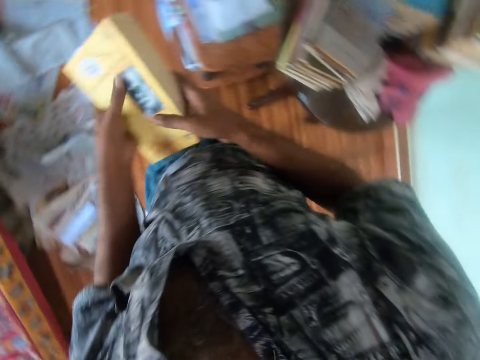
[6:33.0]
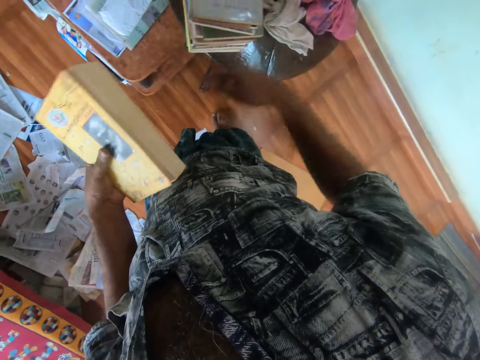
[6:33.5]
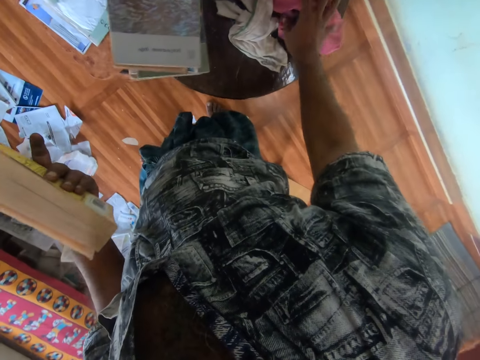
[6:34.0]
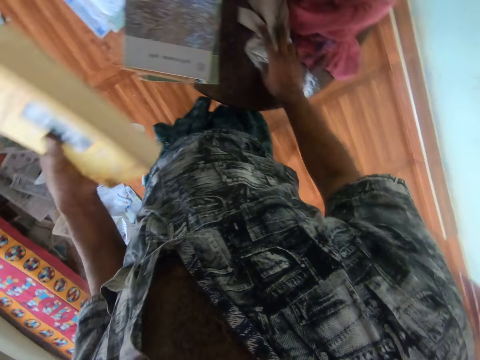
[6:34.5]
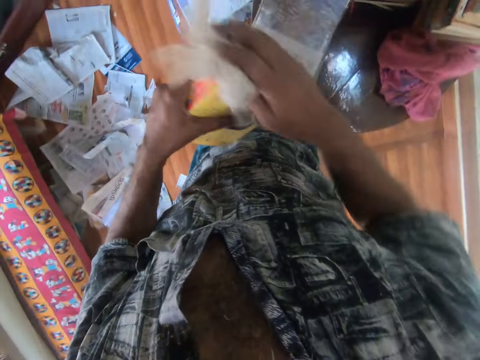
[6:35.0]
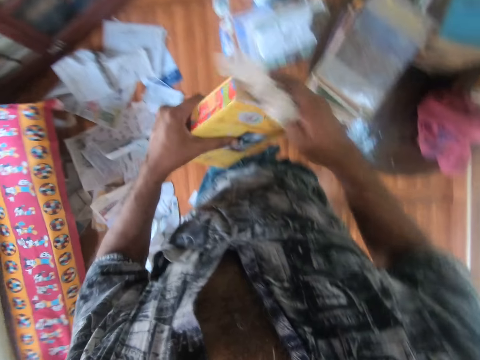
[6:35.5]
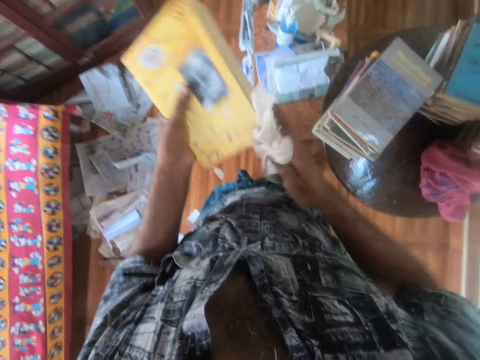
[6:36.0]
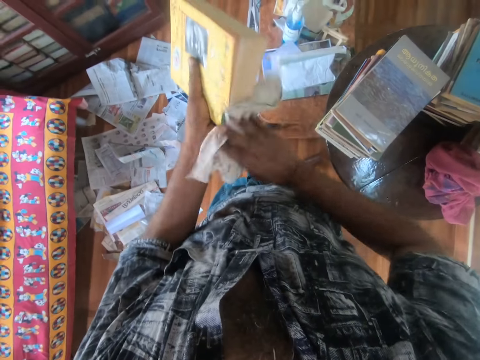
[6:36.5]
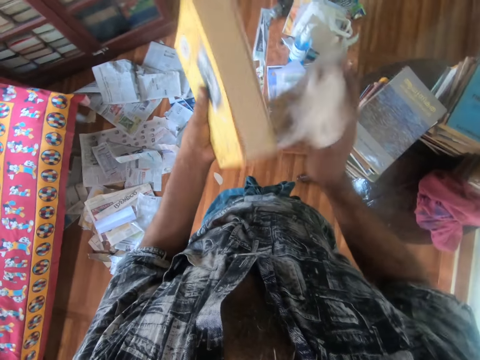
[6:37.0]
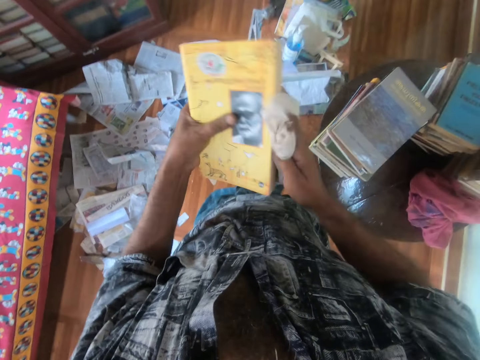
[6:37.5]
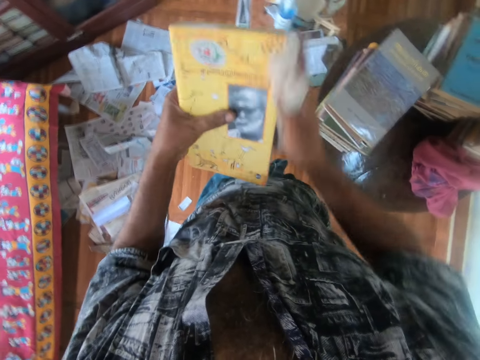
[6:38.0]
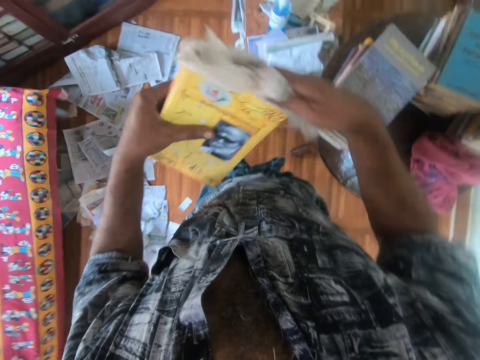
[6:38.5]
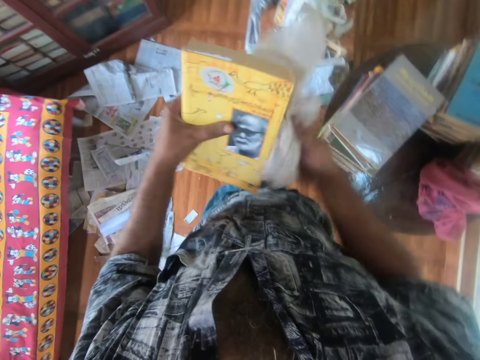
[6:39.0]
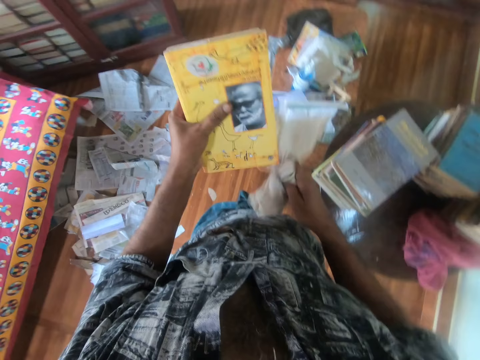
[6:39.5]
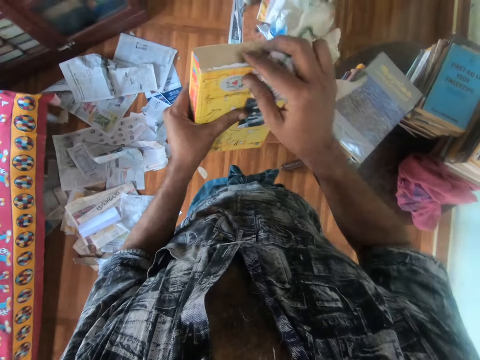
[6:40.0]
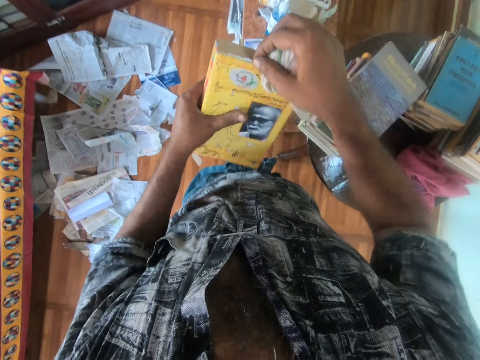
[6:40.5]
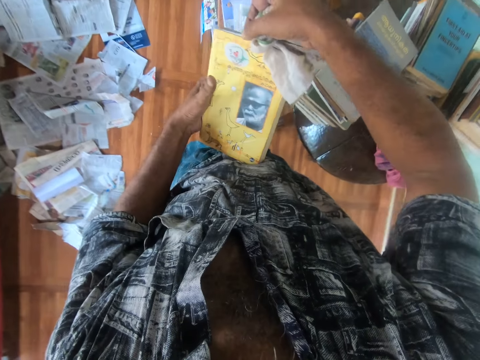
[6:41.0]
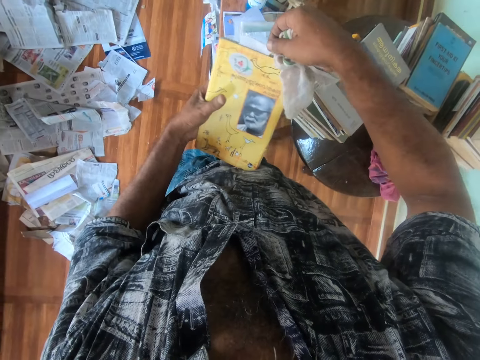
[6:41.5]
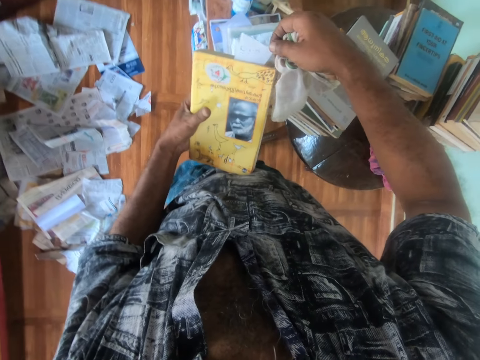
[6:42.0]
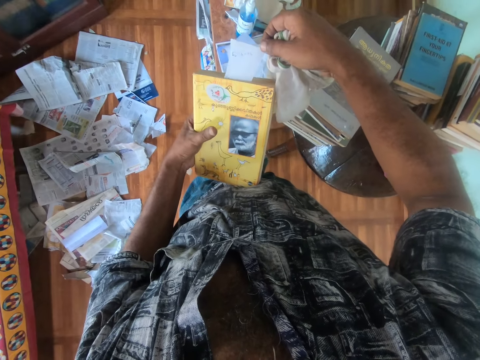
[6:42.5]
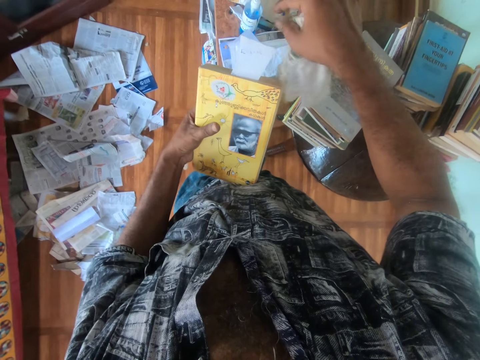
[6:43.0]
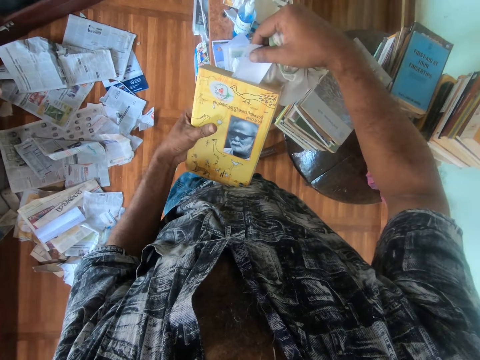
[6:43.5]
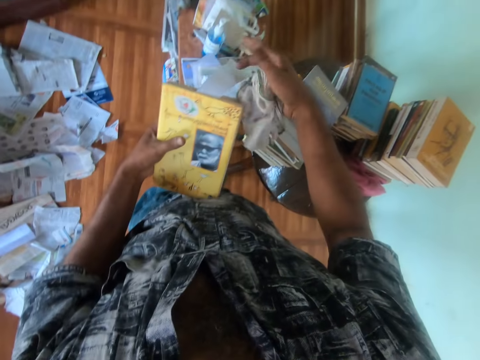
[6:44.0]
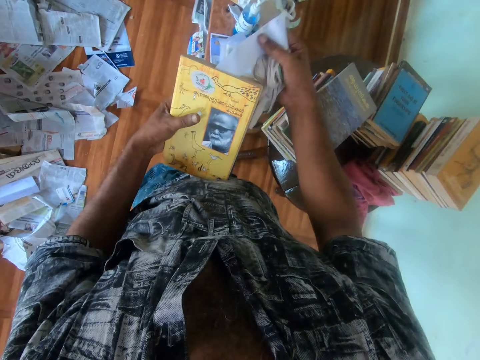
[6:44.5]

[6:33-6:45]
The camera wearer touches the rag on the table with his right hand. He picks up the handkerchief on the table with his right hand. He cleans the book in his left hand with the handkerchief in his right hand. He pulls a note from the book in his left hand with his right hand.

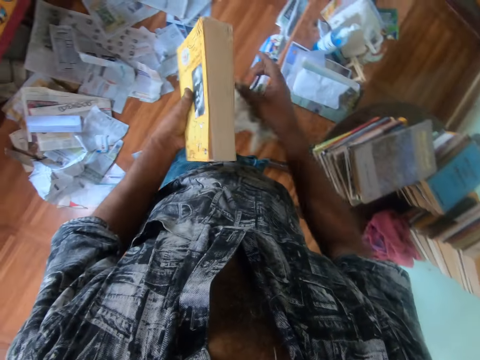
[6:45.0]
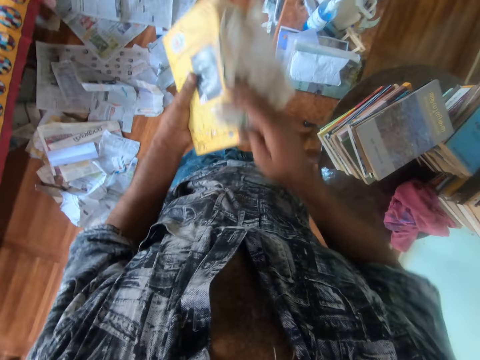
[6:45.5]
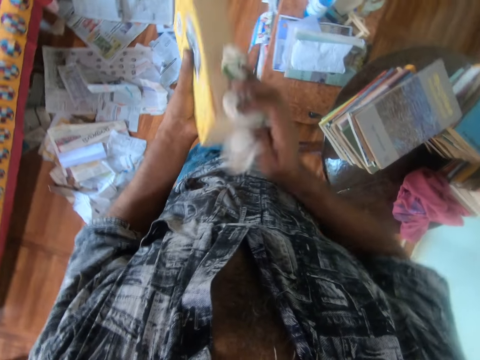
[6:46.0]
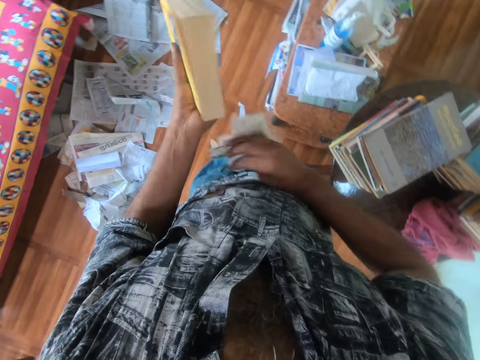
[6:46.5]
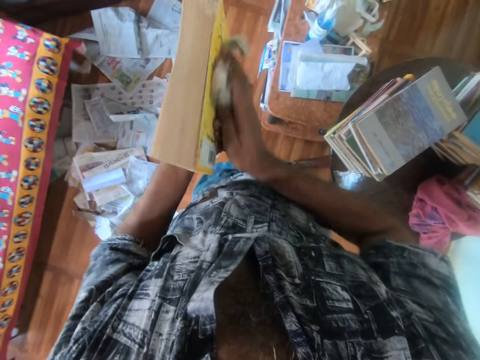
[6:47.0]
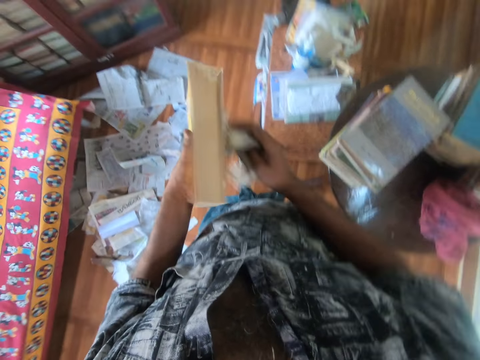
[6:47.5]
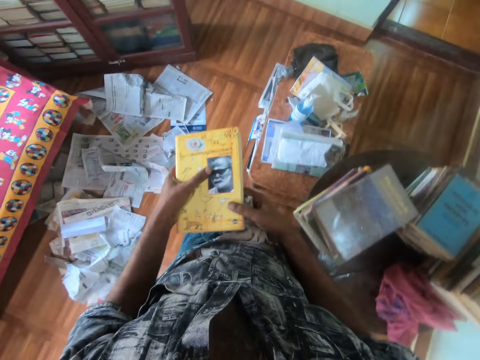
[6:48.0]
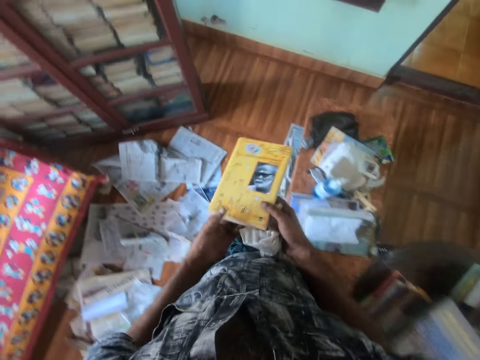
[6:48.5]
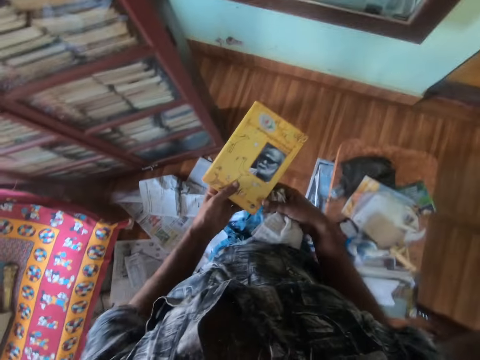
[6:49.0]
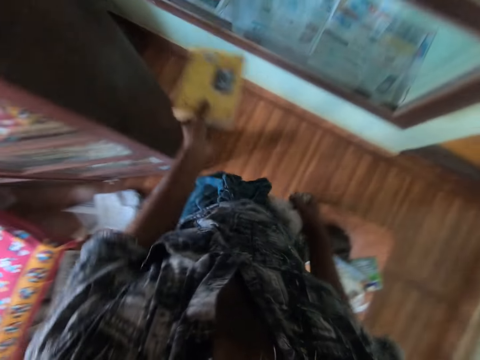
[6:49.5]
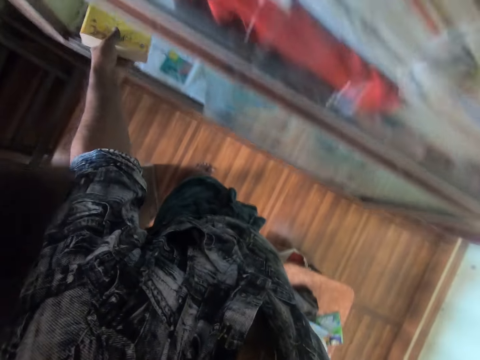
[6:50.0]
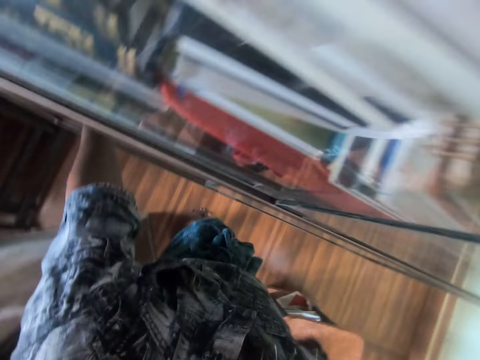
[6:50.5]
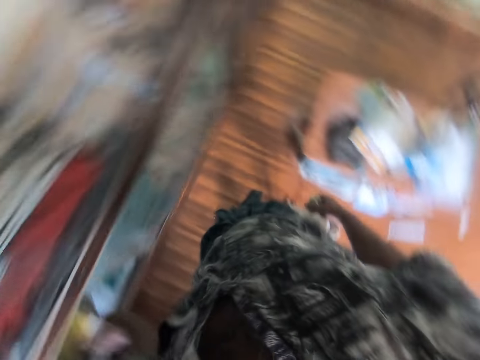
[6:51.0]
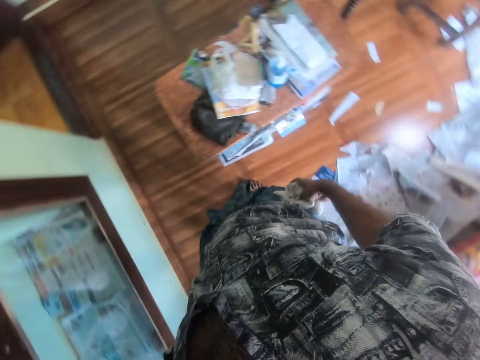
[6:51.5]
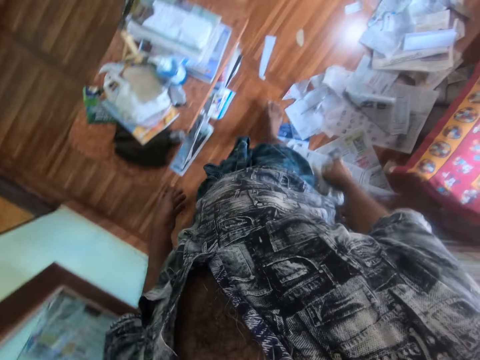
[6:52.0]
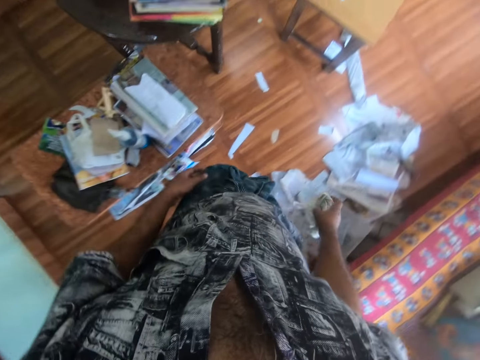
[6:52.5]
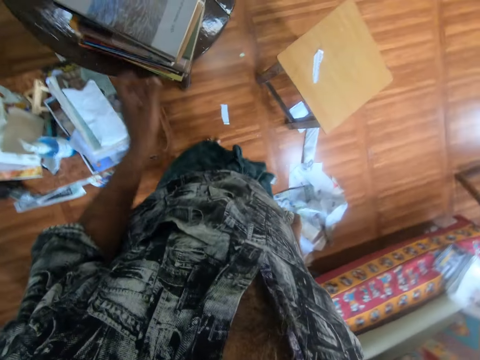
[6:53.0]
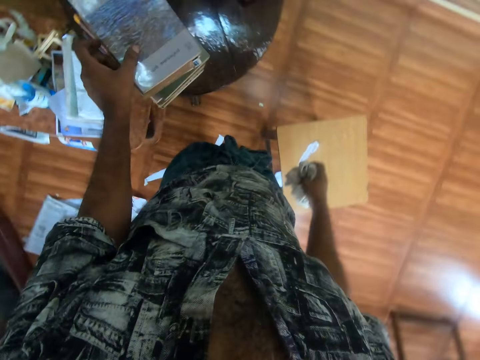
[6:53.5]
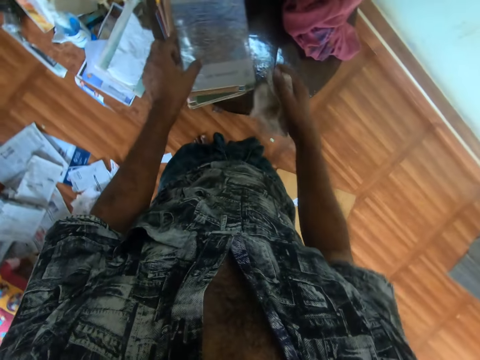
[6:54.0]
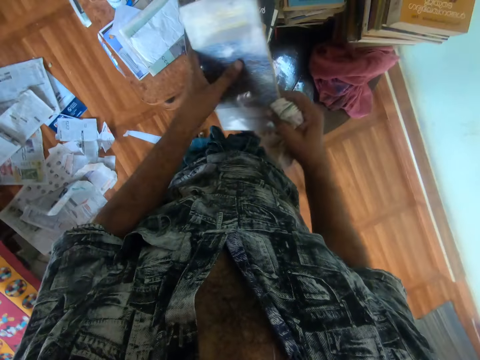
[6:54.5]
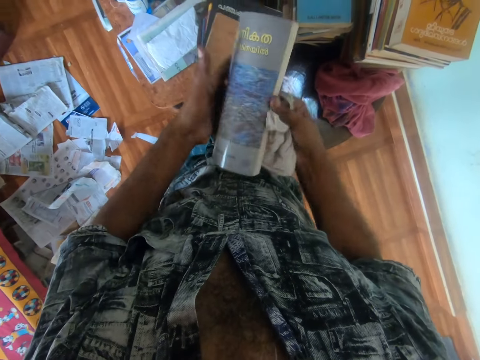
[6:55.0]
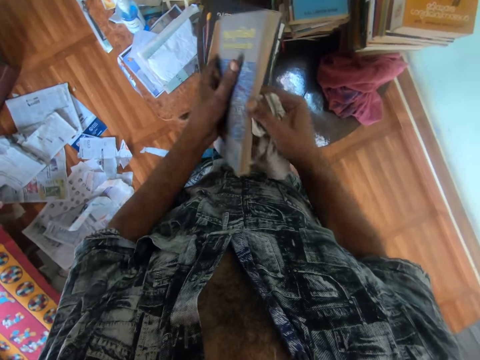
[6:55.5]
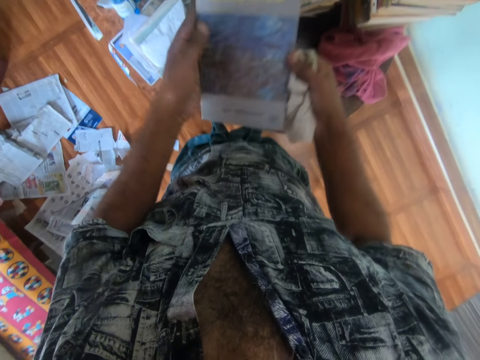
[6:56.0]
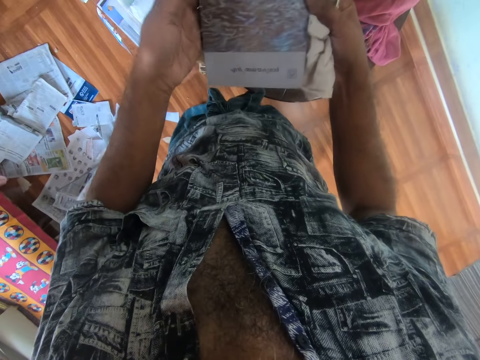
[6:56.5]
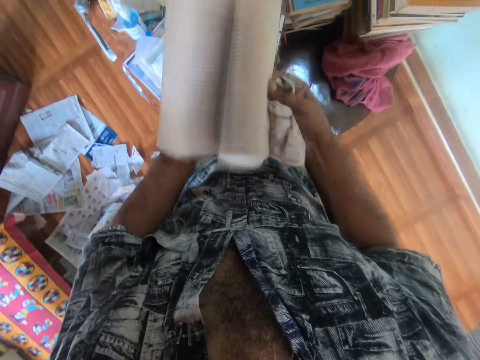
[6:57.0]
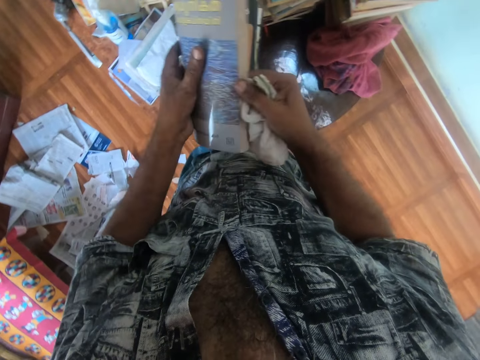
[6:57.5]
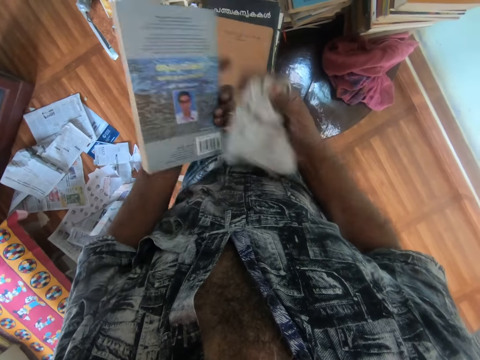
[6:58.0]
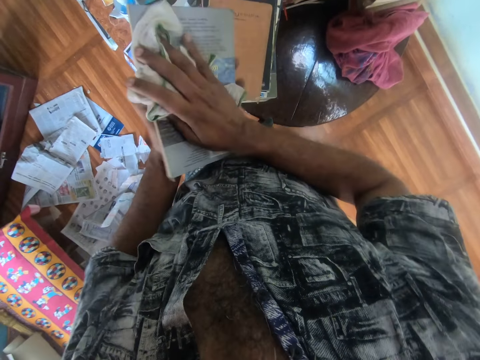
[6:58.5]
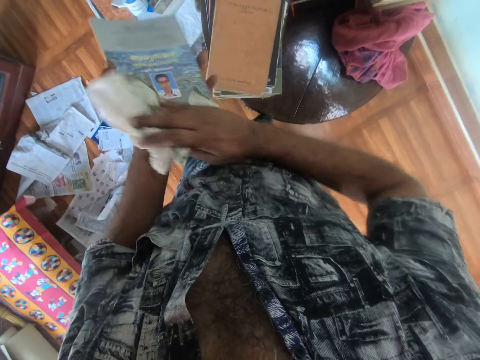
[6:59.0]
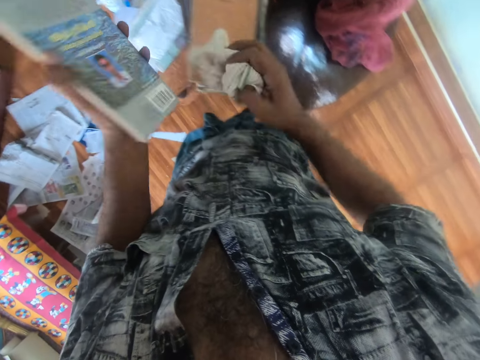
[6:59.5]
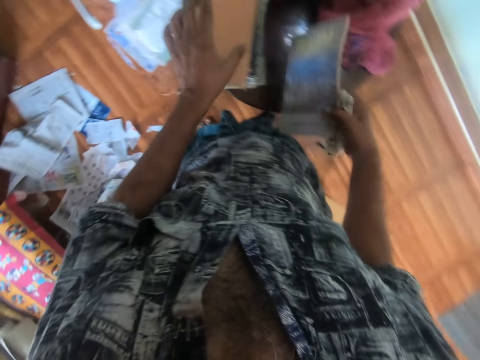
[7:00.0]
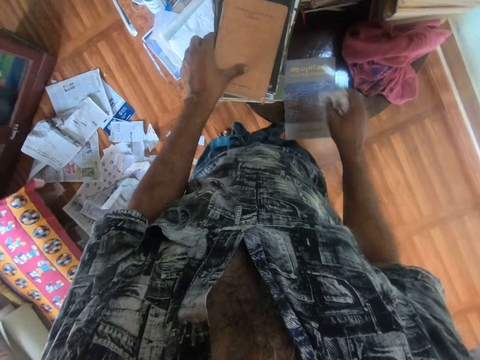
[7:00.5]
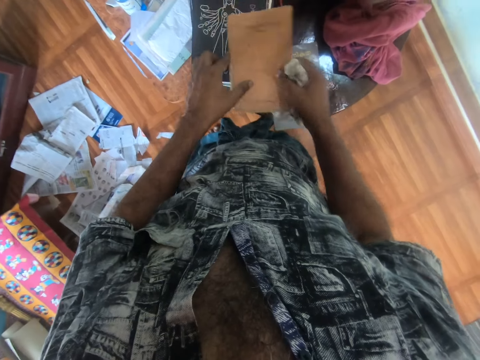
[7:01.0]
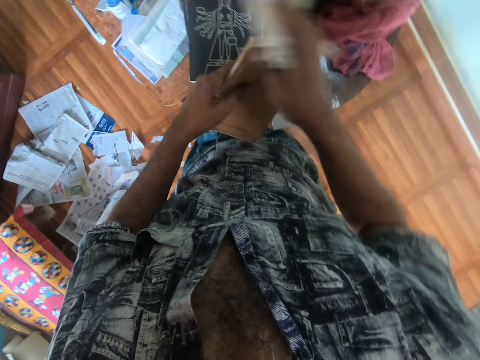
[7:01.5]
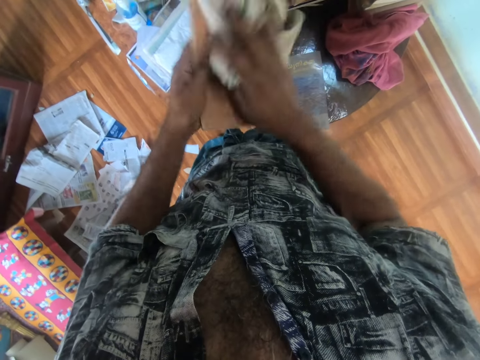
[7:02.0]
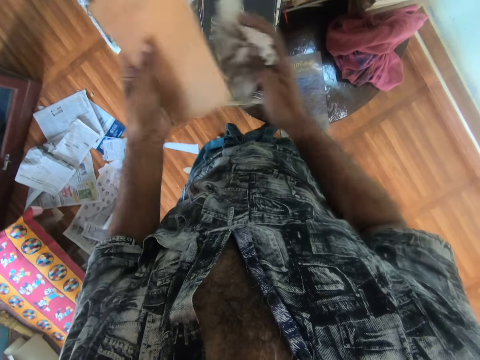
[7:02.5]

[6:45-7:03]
The camera wearer cleans the book in his left hand with the handkerchief in his right hand. He holds the book with both hands. He places the book in the drawer with his left hand. He places his left hand on some books on the table. He picks up a book on the table with his left hand. He flips the book in his left hand with his right hand. He cleans the book in his left hand with the handkerchief in his right hand. He transfers the book in his left hand to his right hand. He drops the book on the table with his right hand. He picks up a book on the table with his left hand. He holds the book with both hands. He cleans the book in his left hand with the handkerchief in his right hand.
